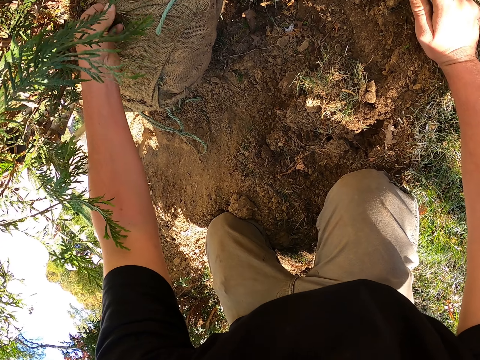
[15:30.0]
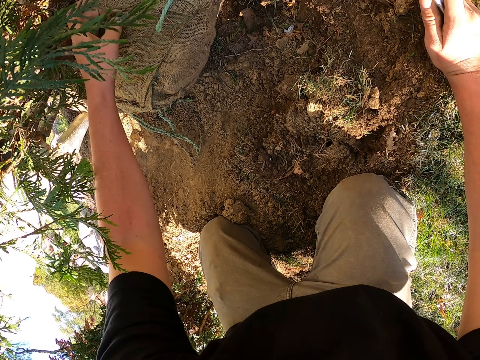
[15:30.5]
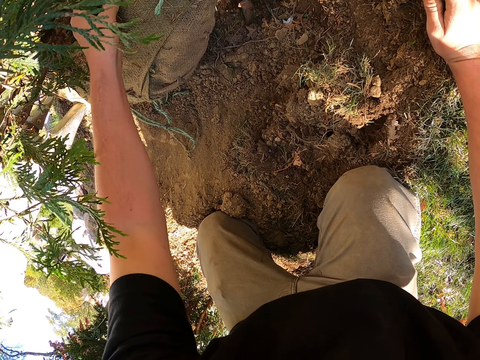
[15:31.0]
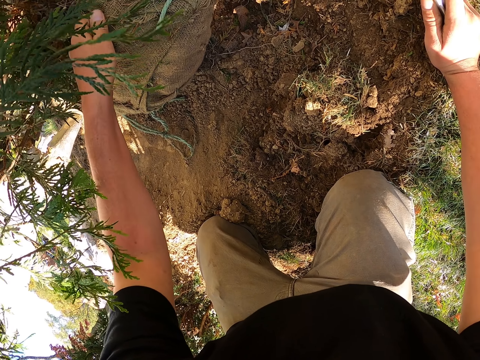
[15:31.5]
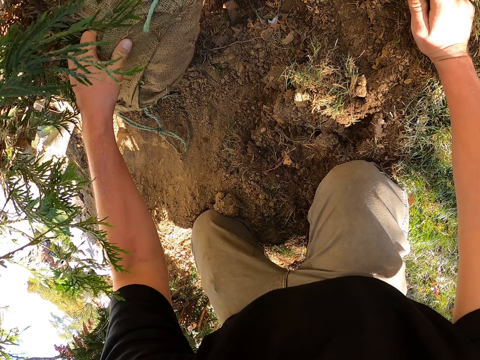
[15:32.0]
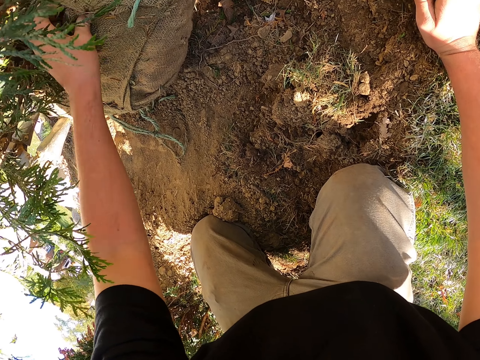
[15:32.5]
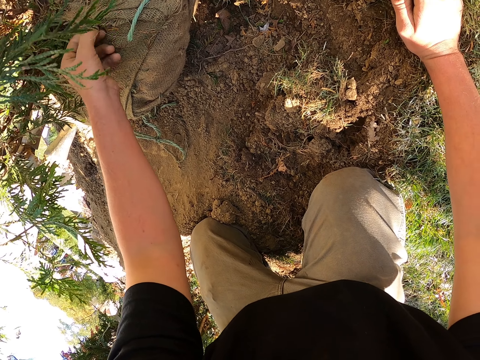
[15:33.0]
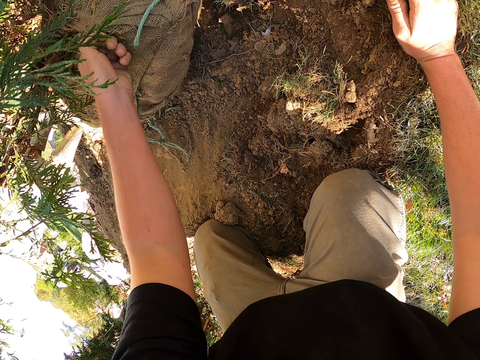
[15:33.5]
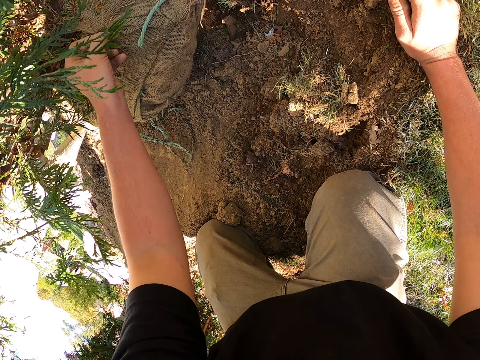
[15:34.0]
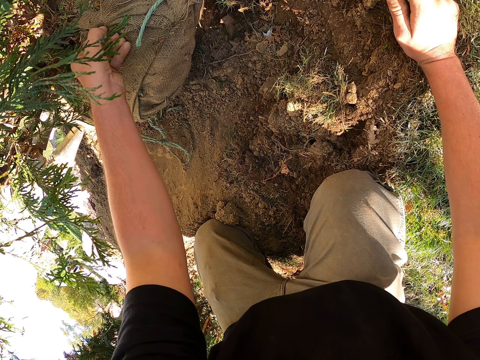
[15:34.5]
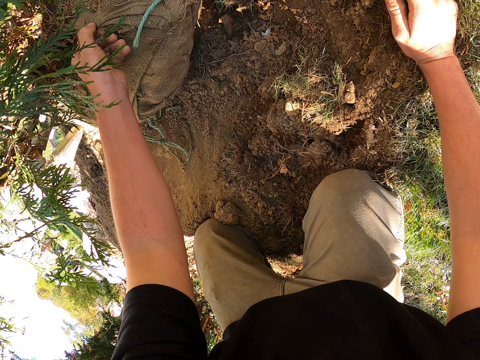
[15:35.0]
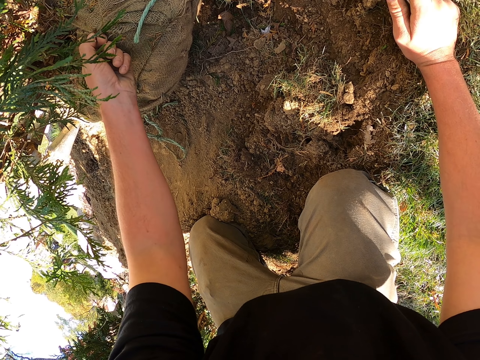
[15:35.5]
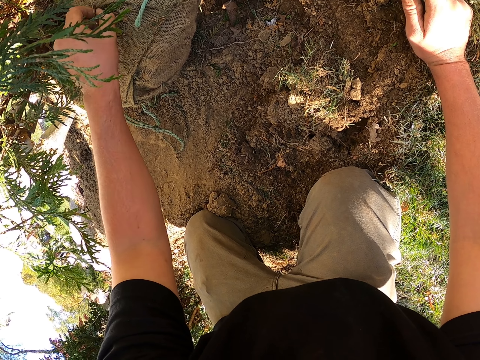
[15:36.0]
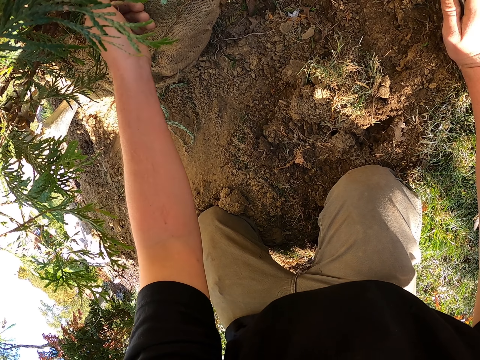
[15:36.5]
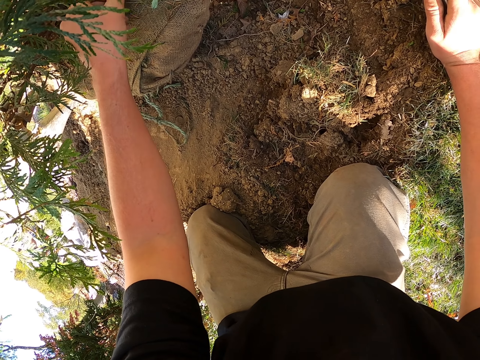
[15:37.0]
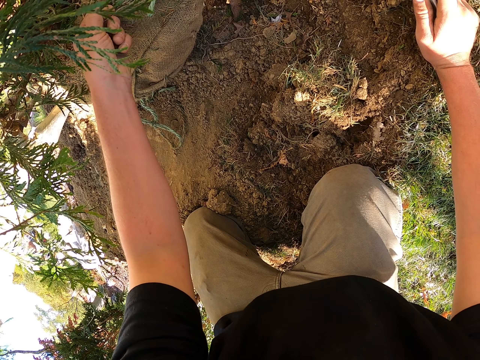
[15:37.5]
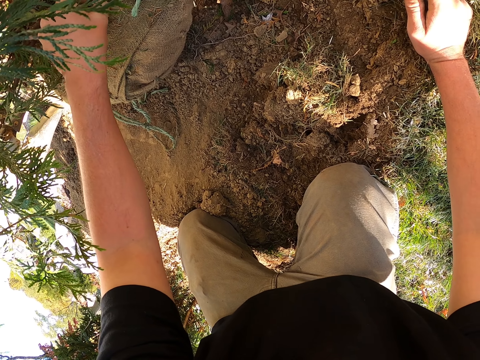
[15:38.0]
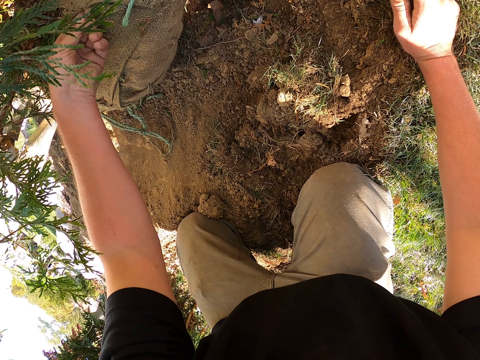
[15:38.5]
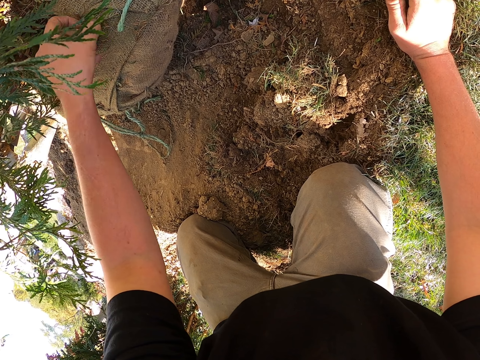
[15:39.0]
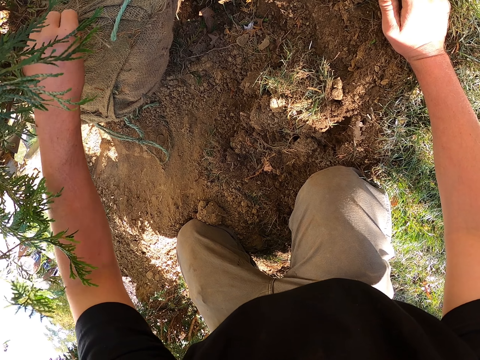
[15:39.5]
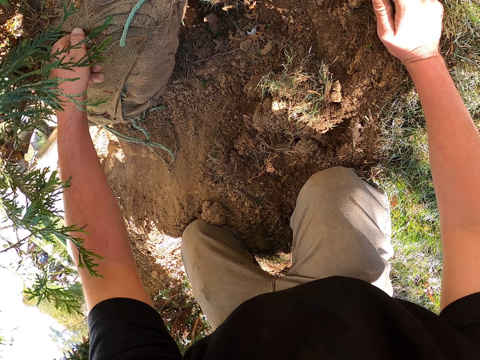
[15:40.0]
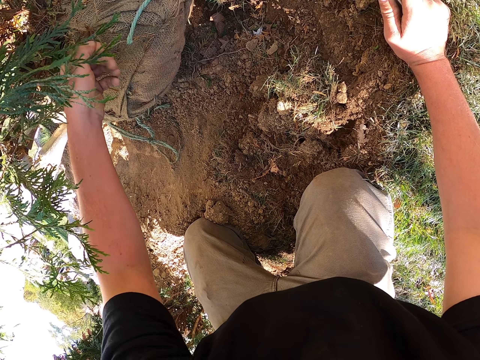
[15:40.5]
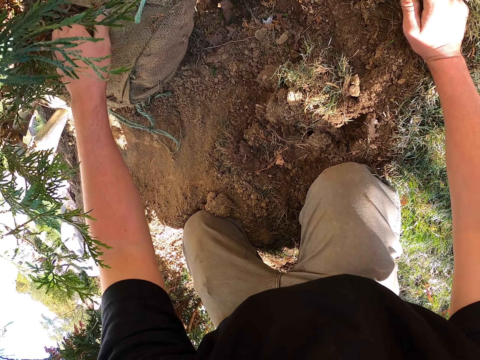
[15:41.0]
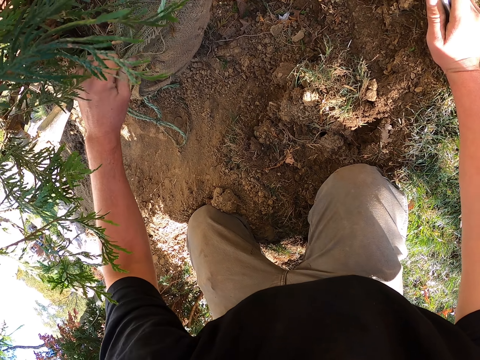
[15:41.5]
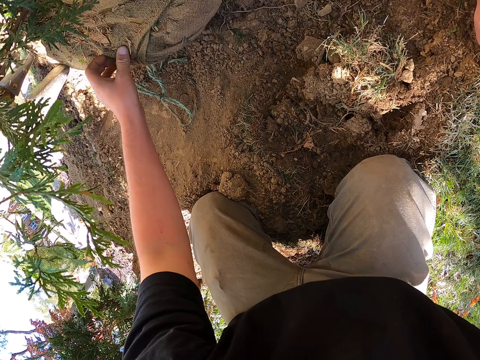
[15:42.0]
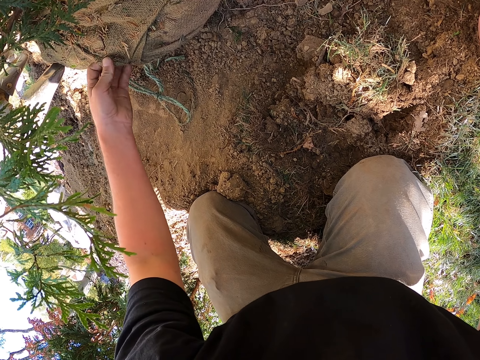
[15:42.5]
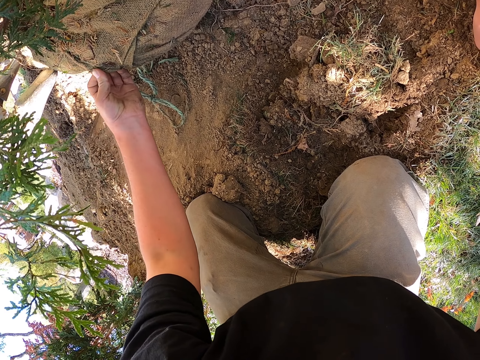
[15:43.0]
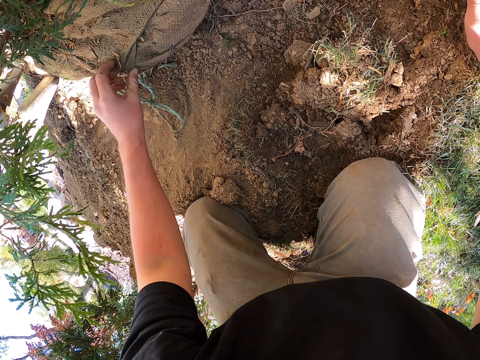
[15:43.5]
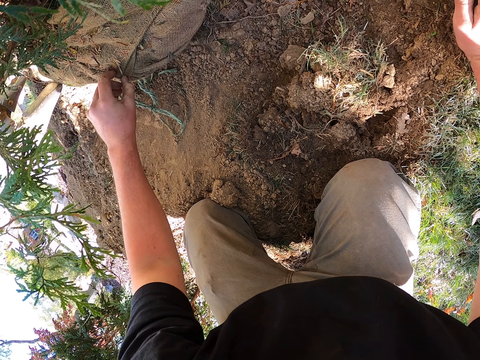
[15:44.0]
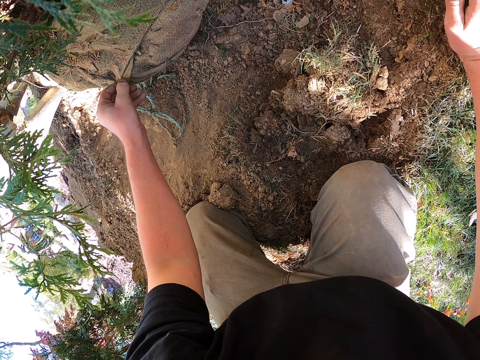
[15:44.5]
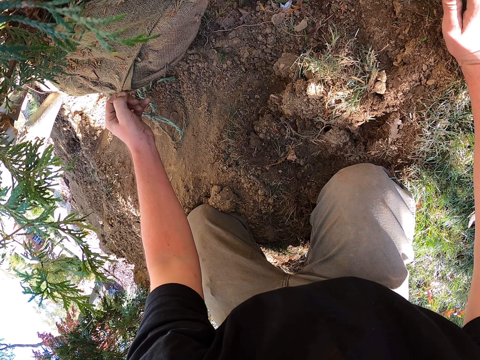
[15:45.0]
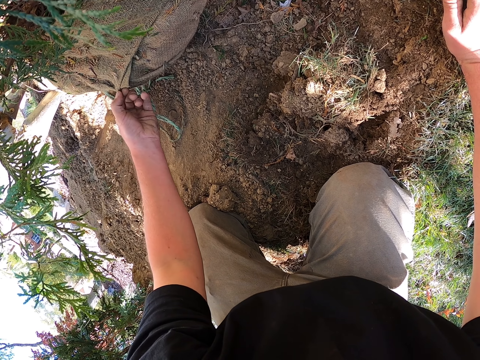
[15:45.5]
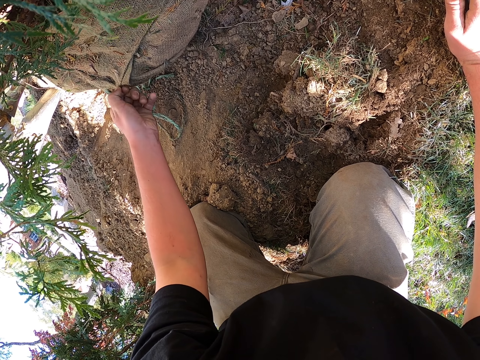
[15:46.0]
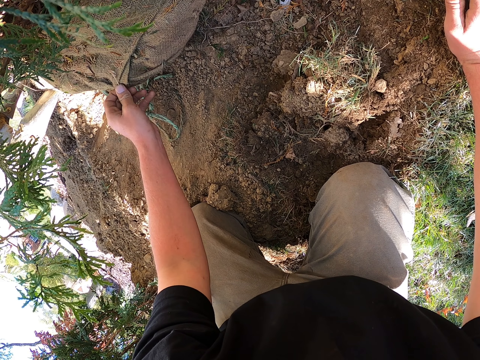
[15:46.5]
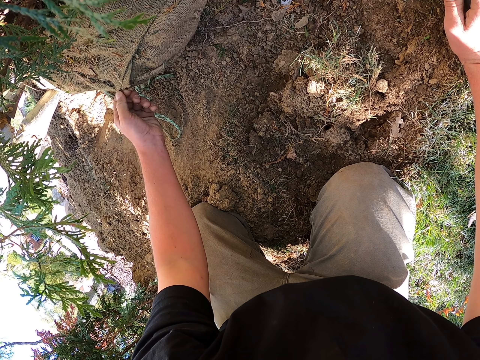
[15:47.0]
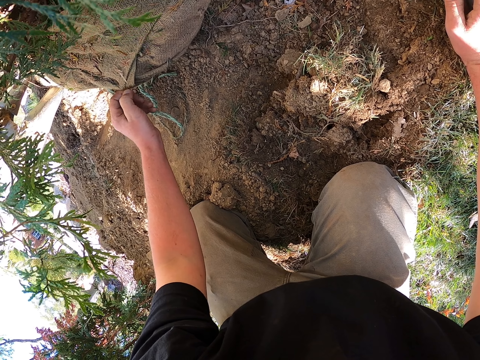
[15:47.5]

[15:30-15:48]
The camera wearer adjusts the sack. They loosen the sack. They pull the sack. They adjust the sack.

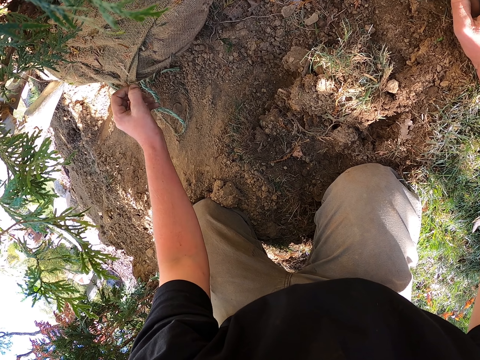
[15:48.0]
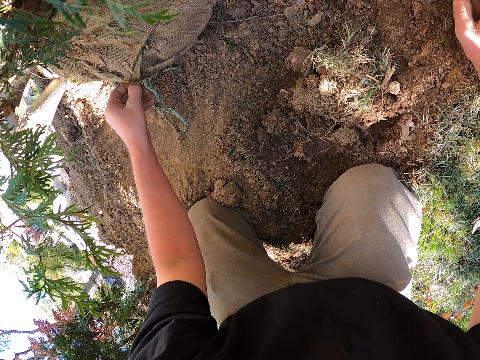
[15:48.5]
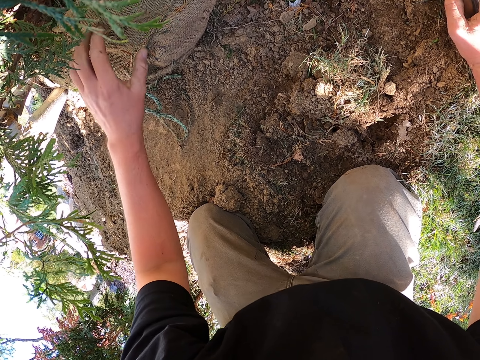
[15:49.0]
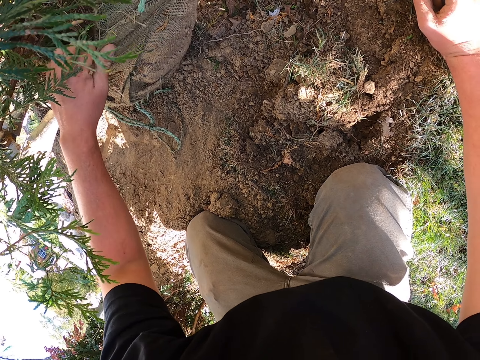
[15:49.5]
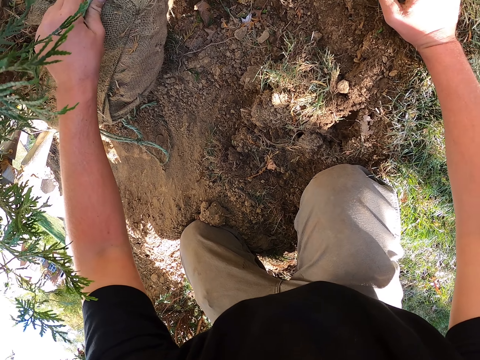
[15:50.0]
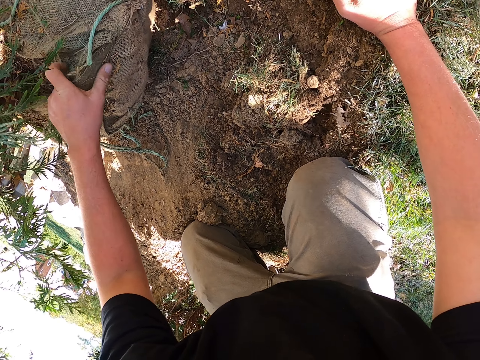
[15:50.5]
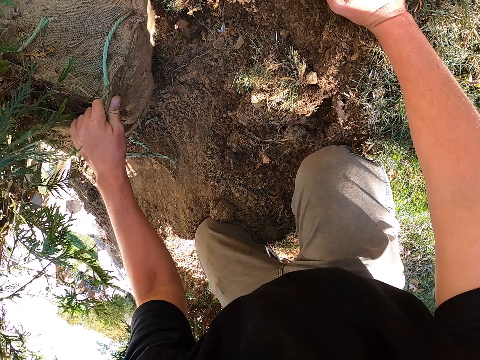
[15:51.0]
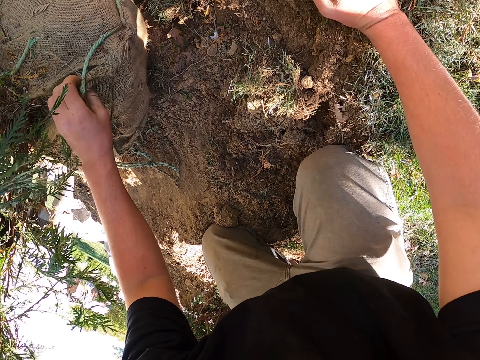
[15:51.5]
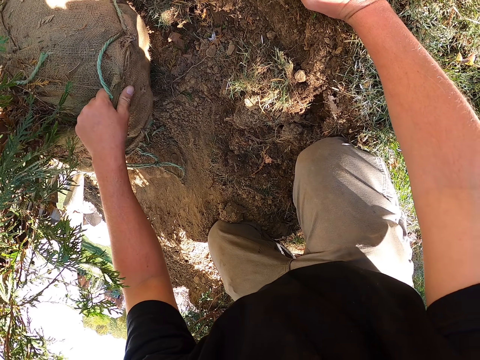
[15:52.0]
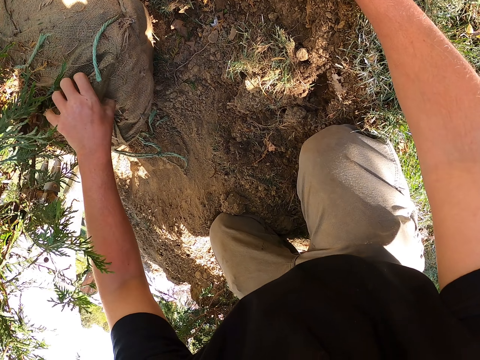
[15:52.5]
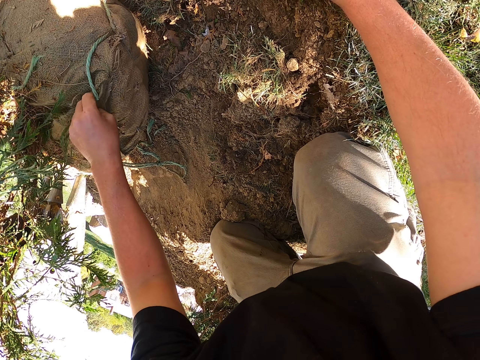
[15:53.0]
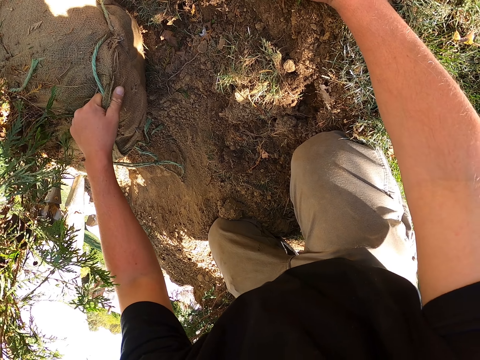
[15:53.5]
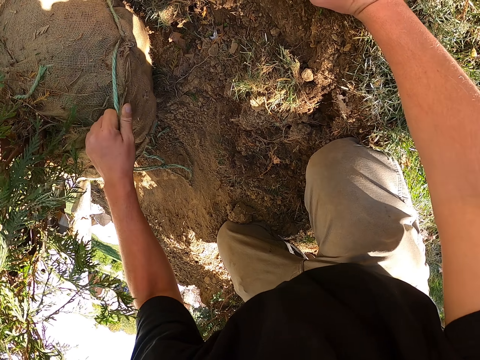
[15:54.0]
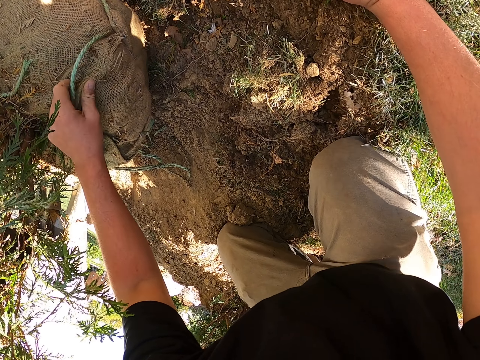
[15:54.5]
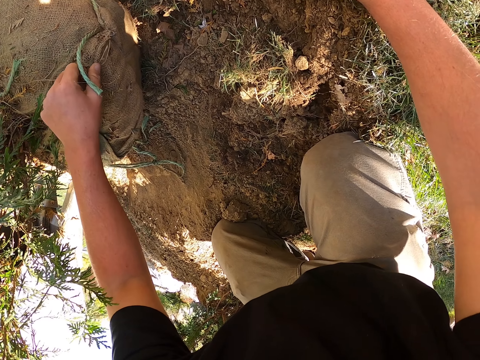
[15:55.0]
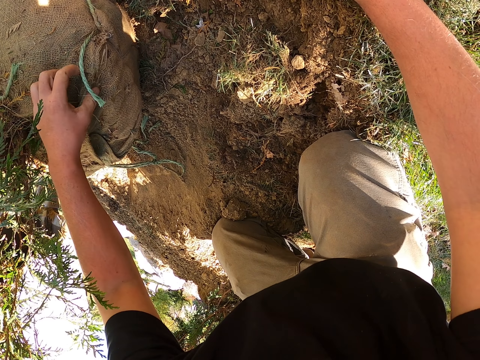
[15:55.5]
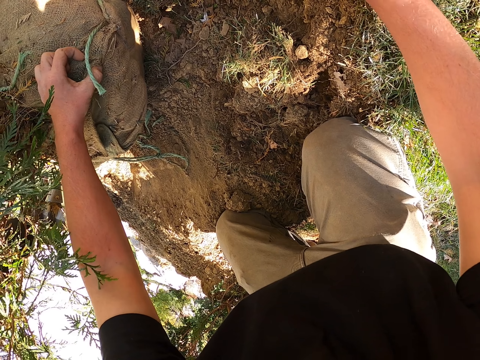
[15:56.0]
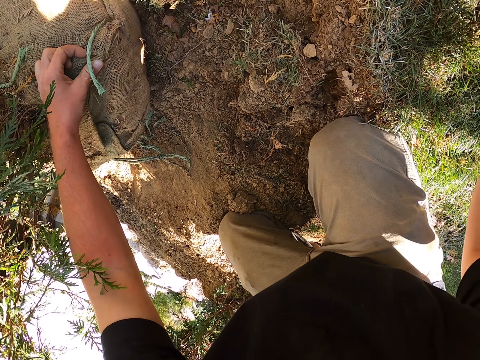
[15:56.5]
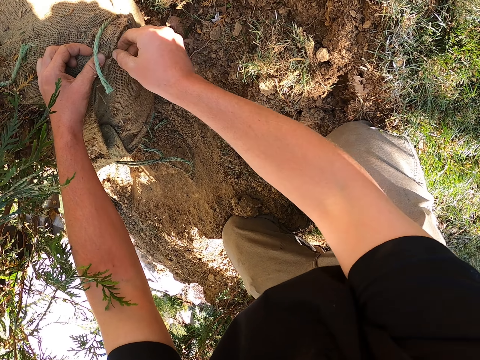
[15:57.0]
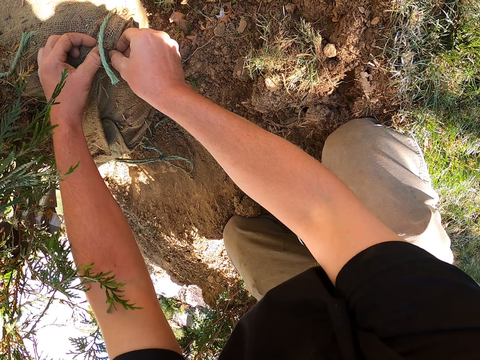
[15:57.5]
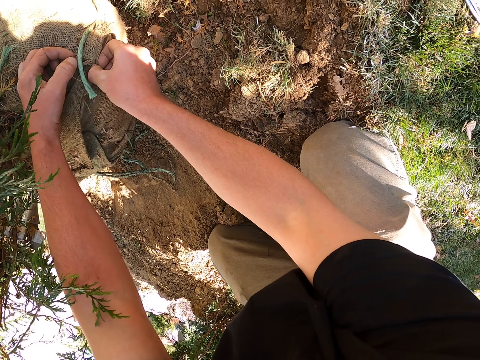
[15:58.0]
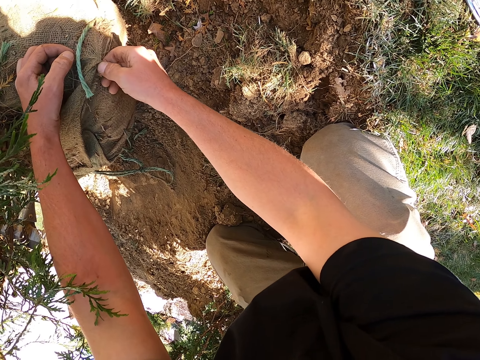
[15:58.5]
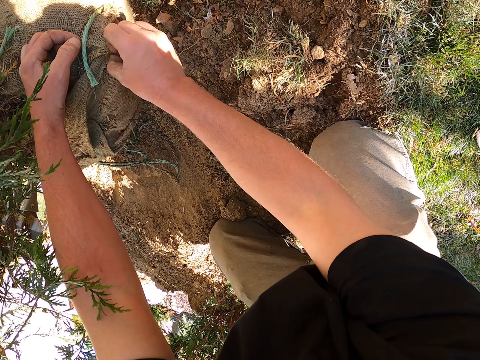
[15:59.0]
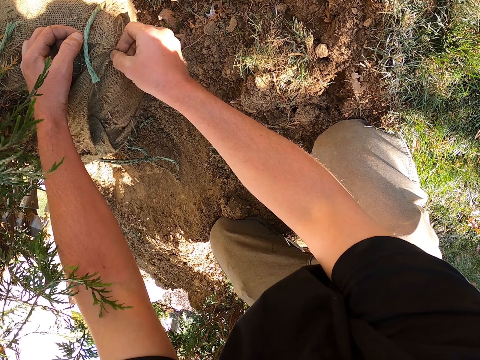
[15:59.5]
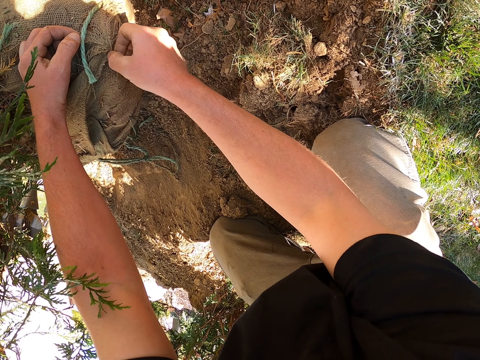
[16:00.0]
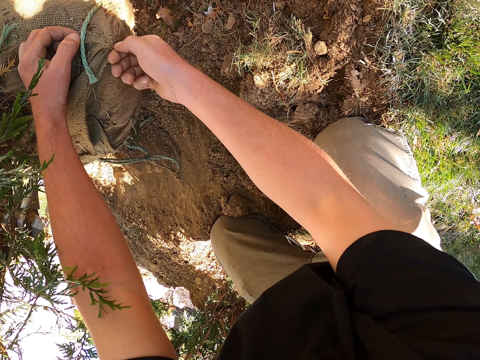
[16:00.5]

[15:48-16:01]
The camera wearer pulls the sack. They loosen the sack.
